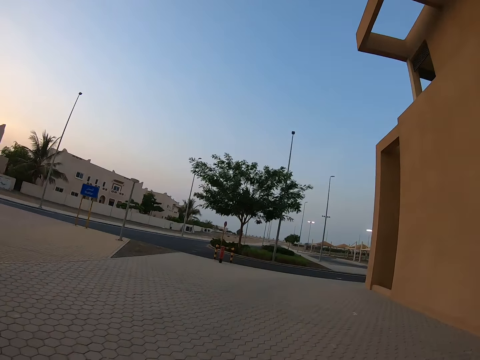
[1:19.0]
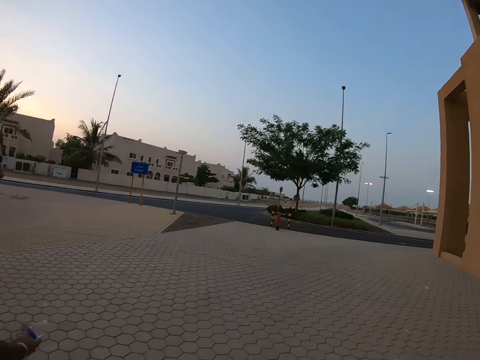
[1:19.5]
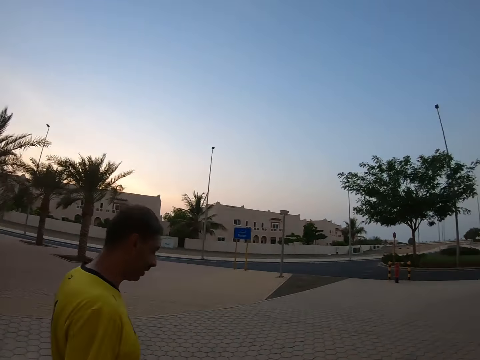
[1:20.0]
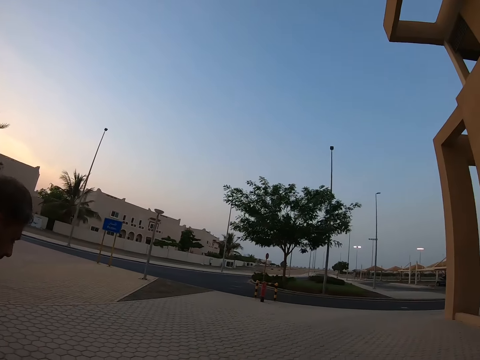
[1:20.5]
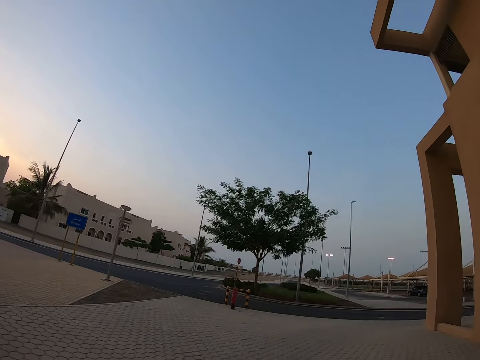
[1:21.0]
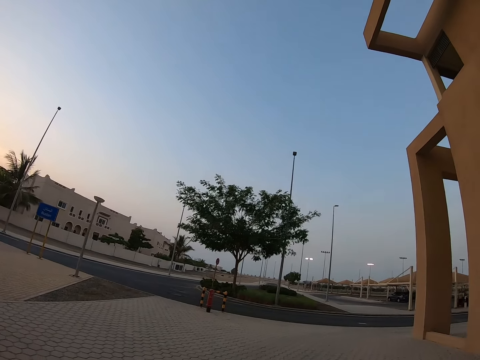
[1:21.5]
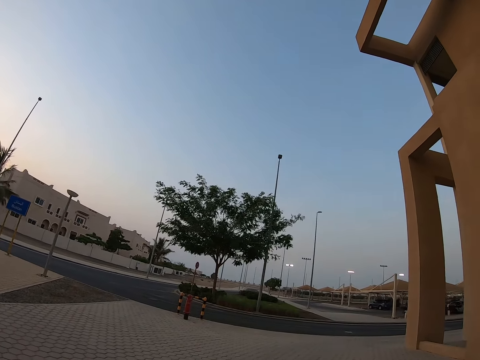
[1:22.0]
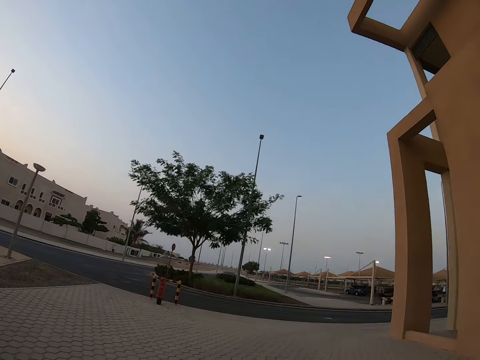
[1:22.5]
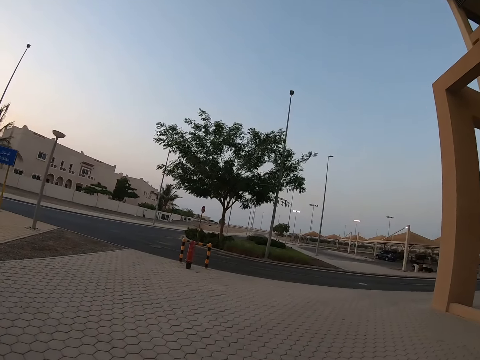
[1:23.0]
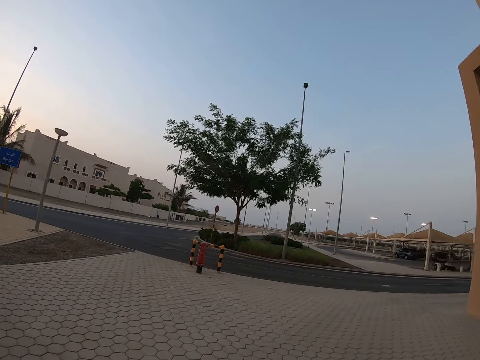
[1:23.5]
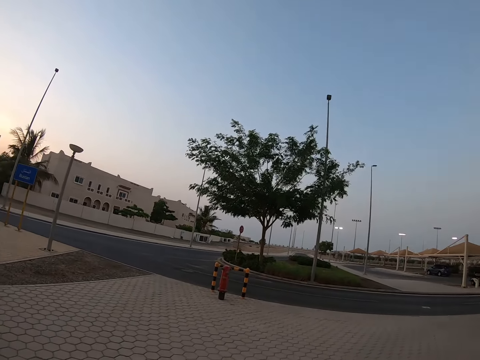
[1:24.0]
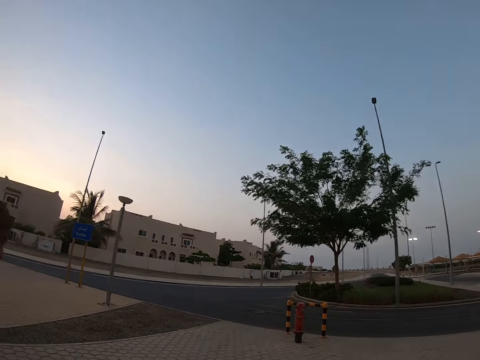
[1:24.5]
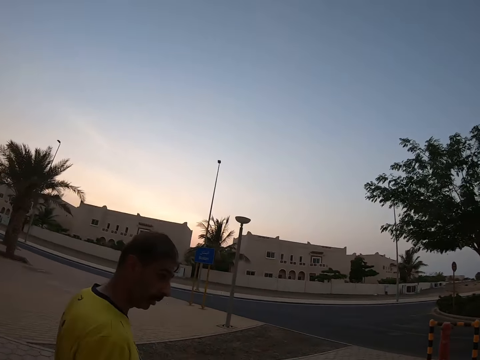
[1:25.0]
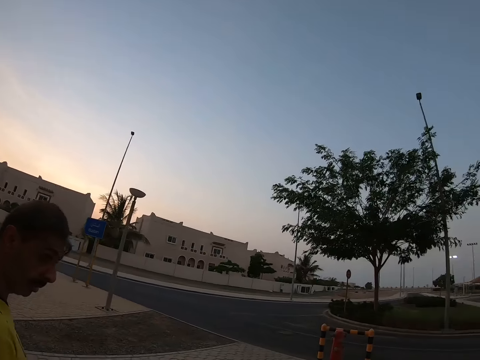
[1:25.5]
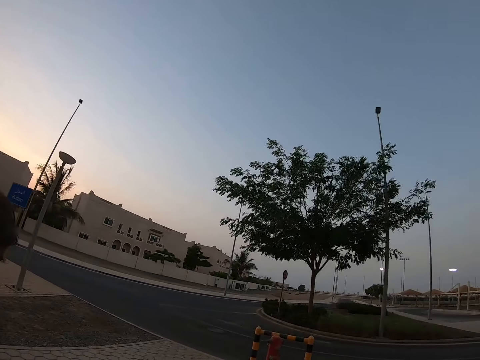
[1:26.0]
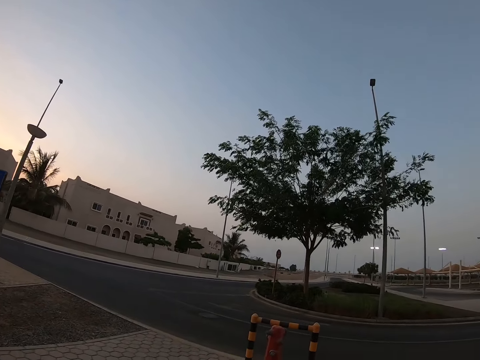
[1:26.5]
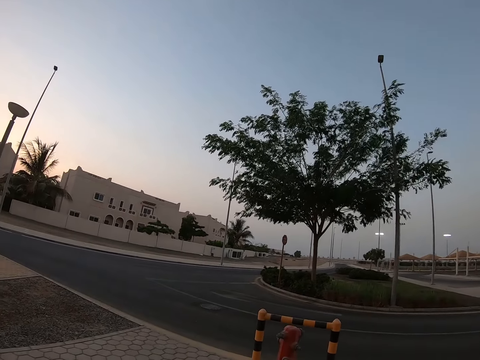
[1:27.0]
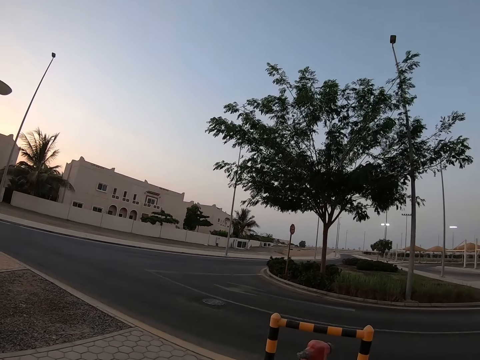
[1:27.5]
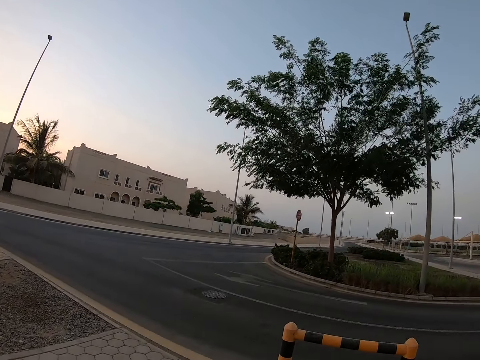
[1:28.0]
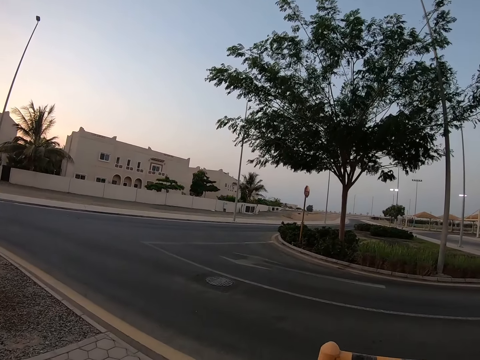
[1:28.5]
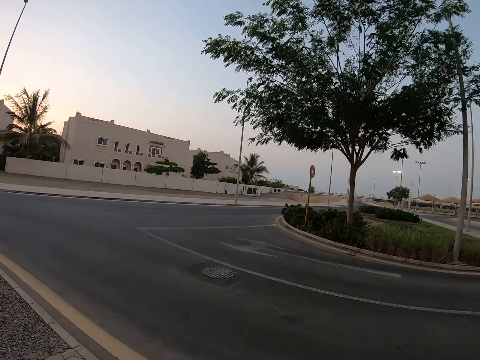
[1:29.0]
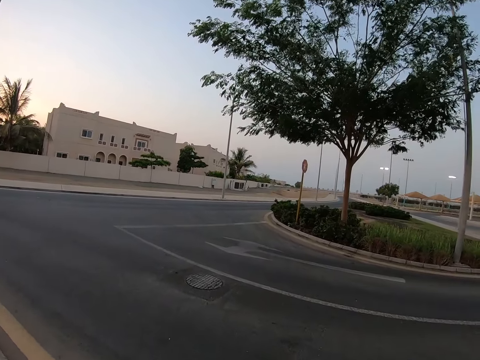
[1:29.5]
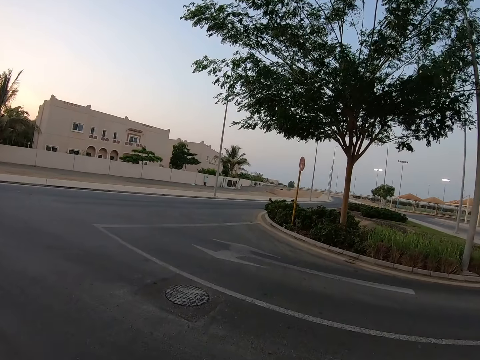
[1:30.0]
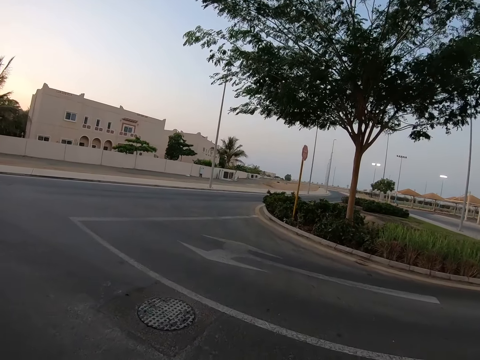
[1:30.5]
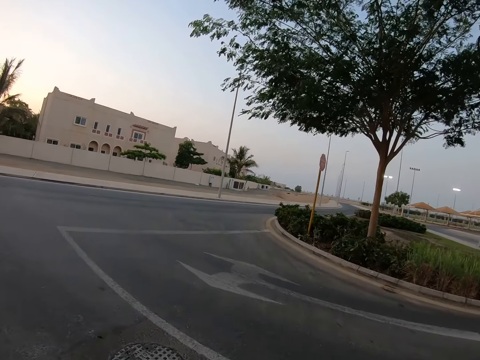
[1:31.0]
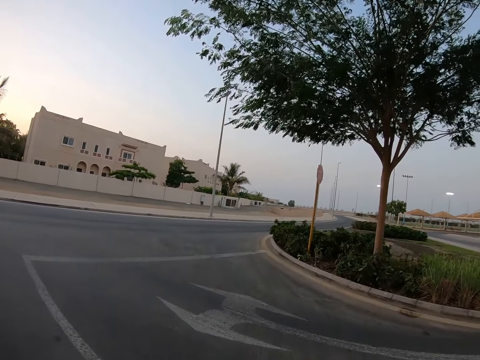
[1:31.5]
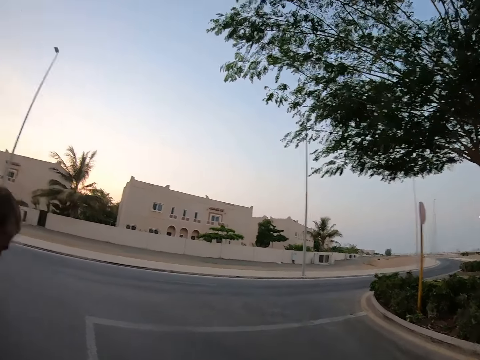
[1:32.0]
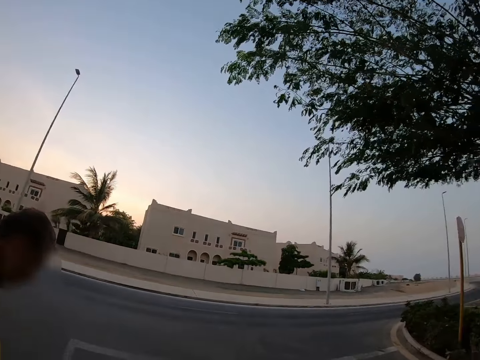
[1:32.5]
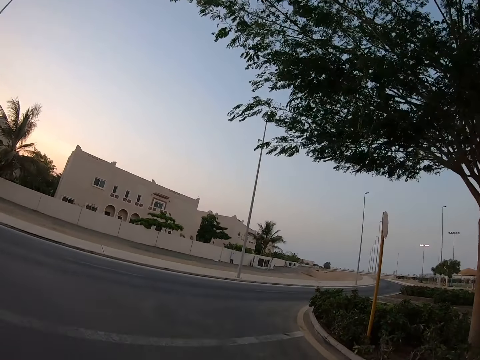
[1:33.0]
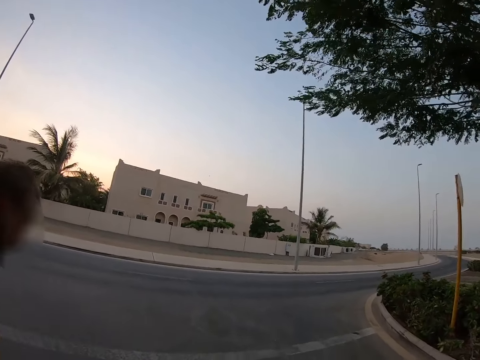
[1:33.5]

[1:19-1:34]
The camera wearer looks at a person. They look further ahead. They look at the person again. The camera wearer and the person walk across the road. The camera wearer looks at the person.

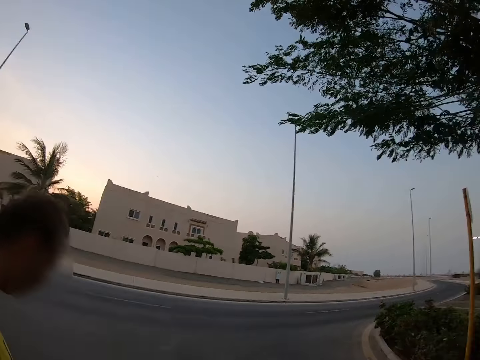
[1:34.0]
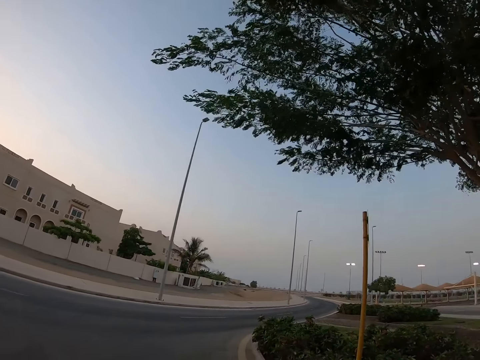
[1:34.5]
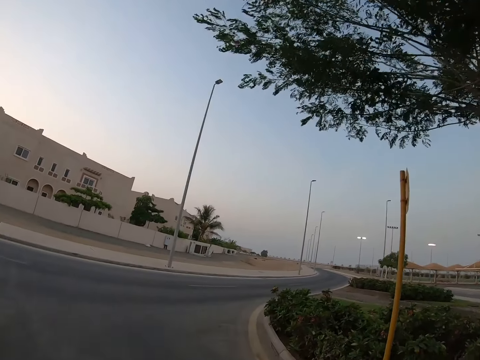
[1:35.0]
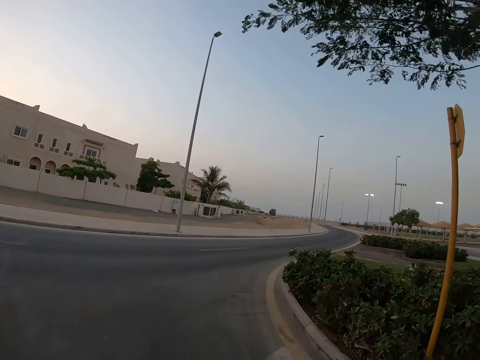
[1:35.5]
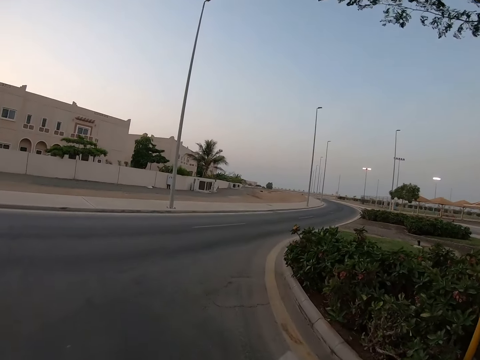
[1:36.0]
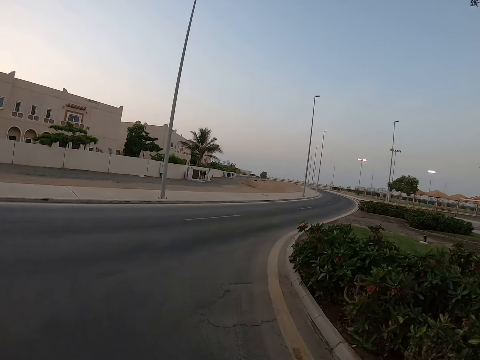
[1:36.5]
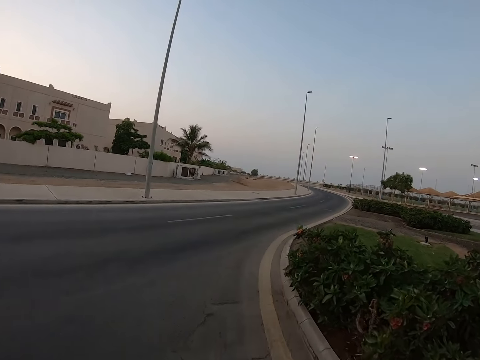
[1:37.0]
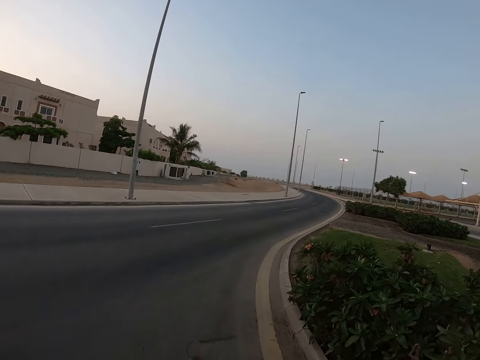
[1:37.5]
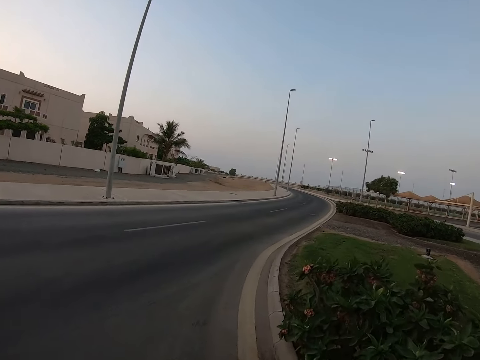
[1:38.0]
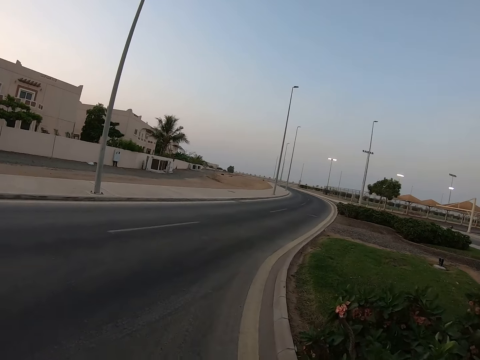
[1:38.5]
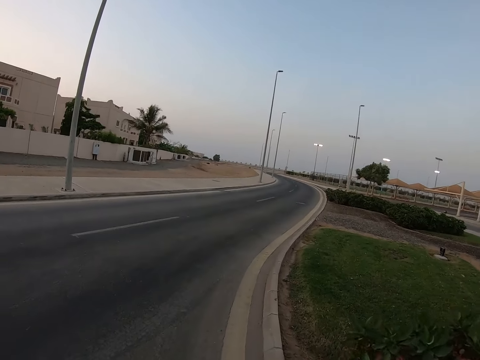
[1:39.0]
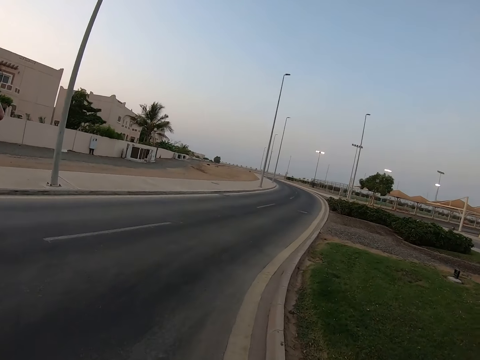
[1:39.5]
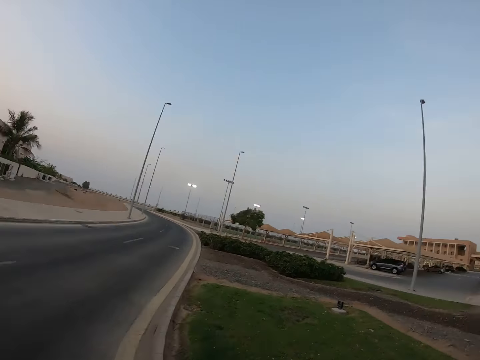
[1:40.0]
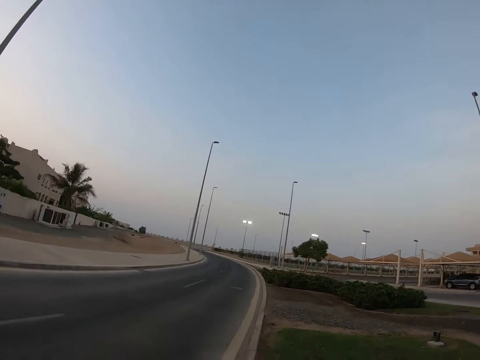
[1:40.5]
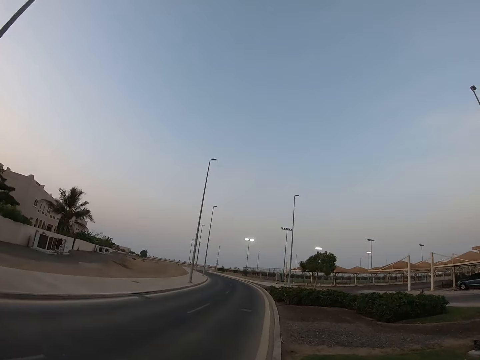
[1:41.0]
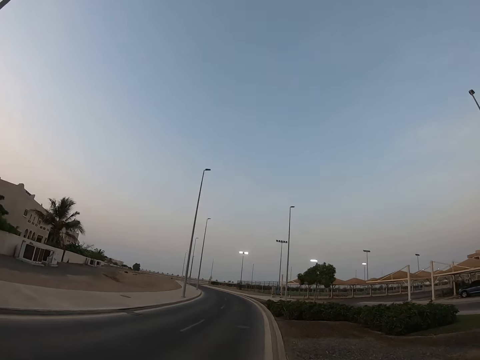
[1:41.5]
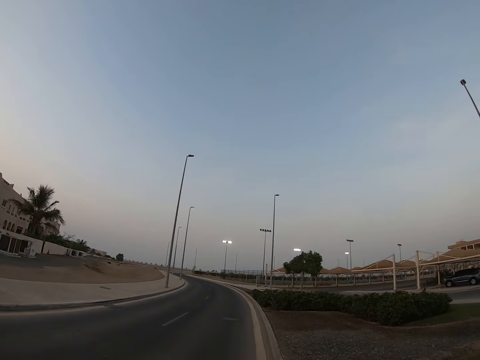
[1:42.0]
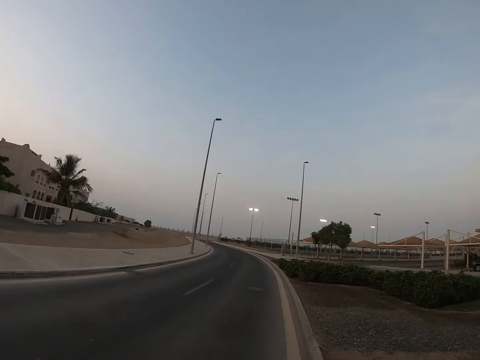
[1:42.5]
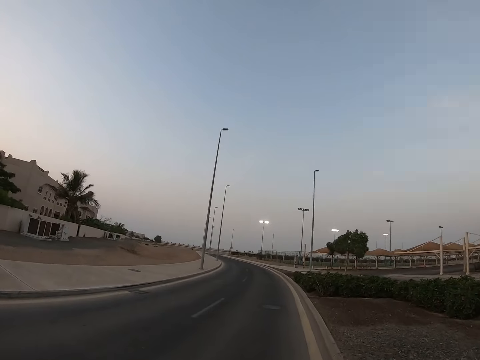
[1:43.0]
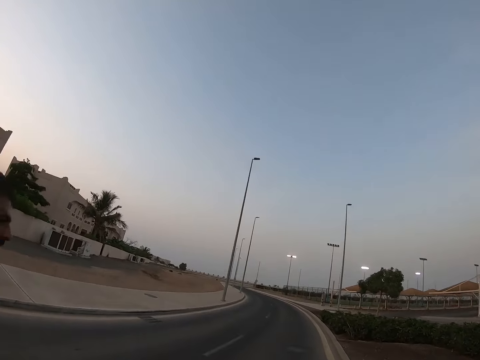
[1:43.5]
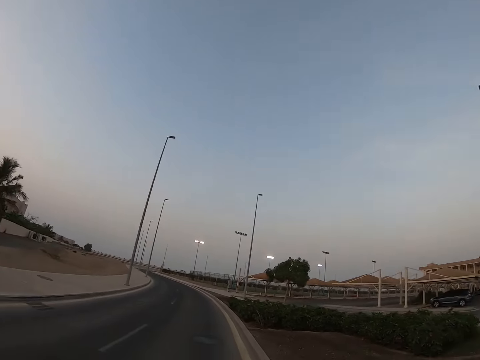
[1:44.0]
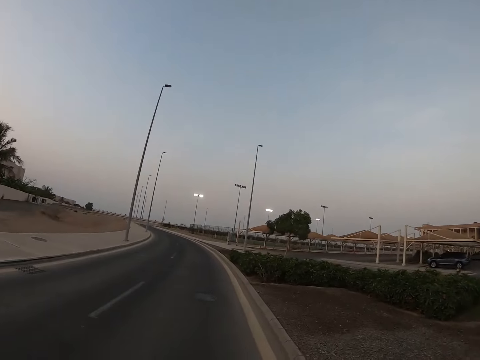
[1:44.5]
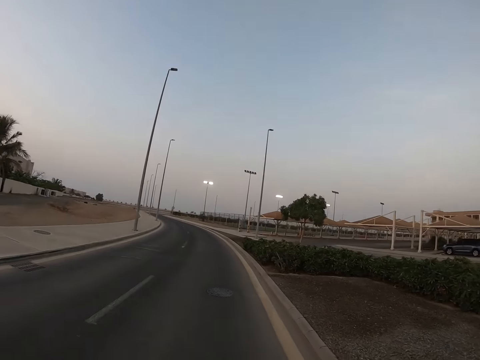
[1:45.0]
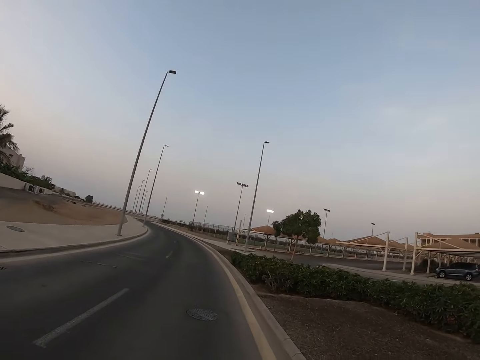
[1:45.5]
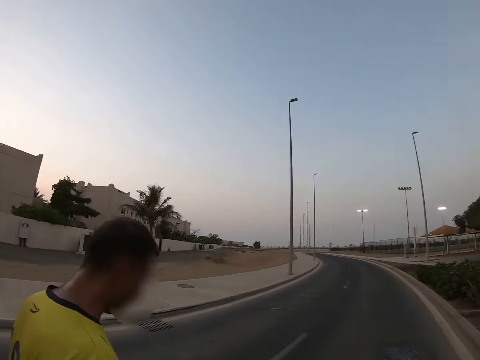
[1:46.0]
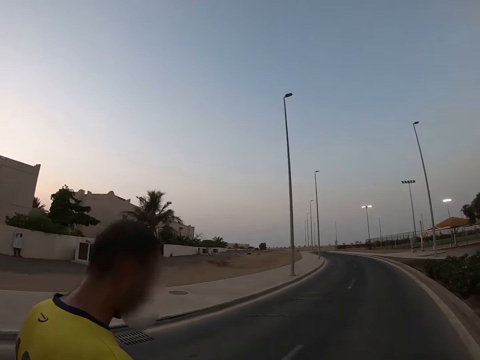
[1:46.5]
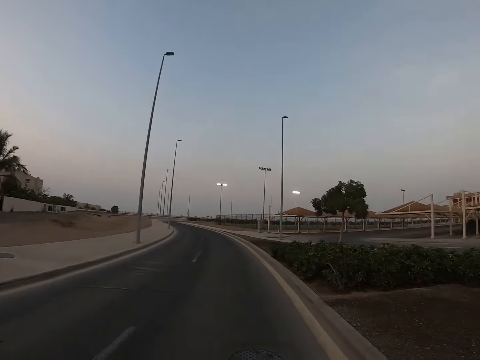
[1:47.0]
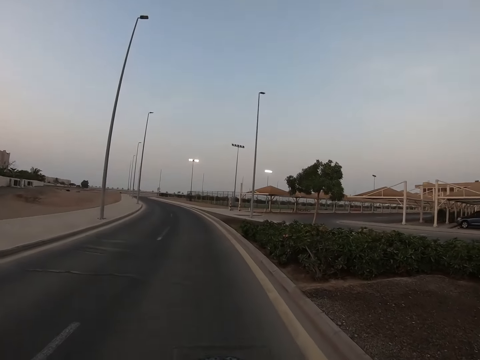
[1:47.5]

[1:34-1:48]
The camera wearer looks further ahead. They walk on the road beside a person. They look at the person.
